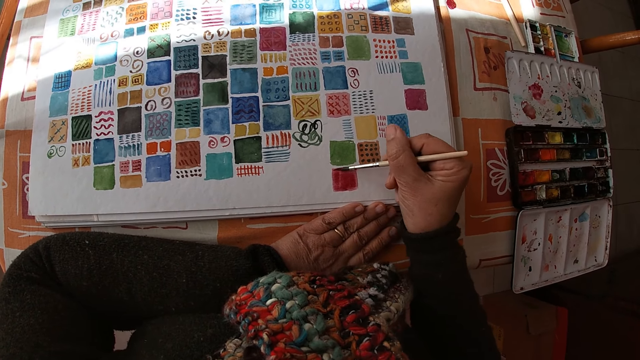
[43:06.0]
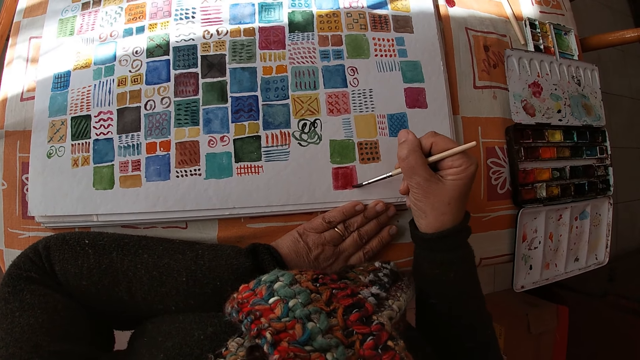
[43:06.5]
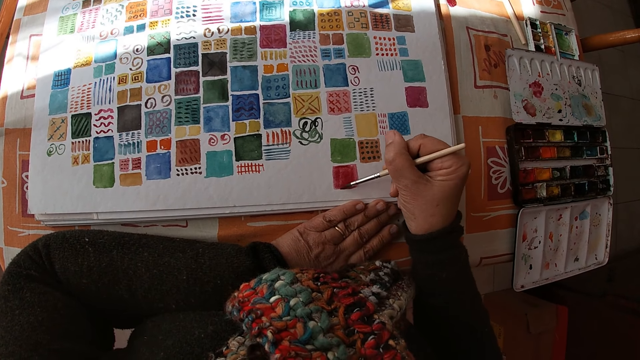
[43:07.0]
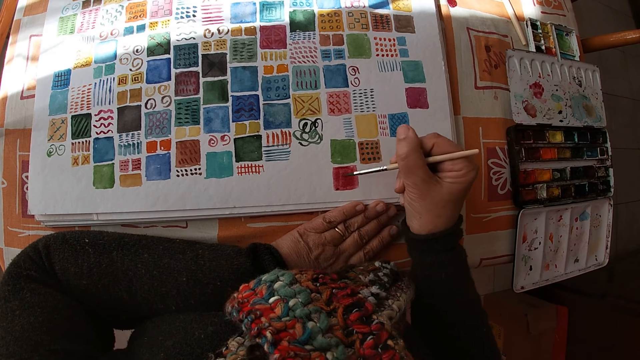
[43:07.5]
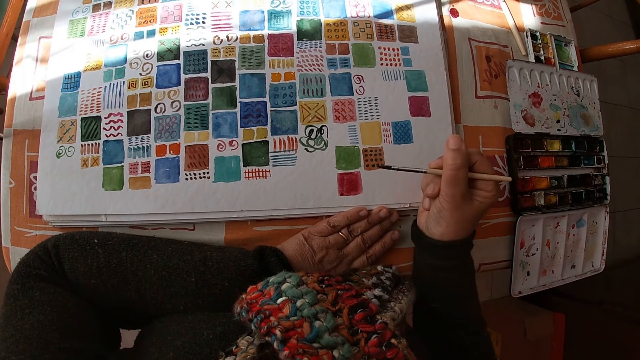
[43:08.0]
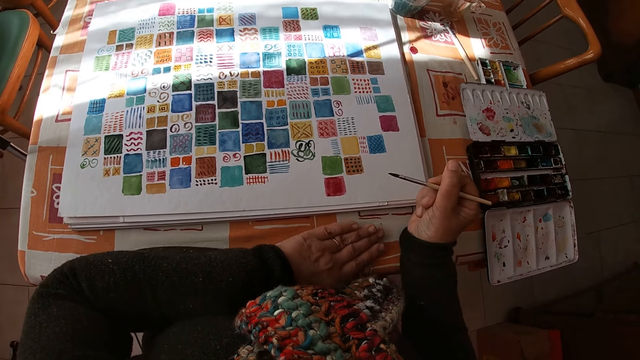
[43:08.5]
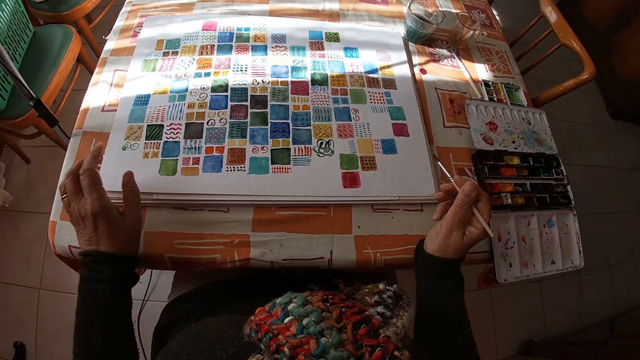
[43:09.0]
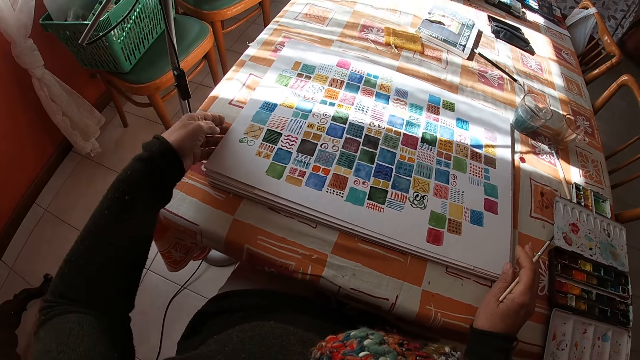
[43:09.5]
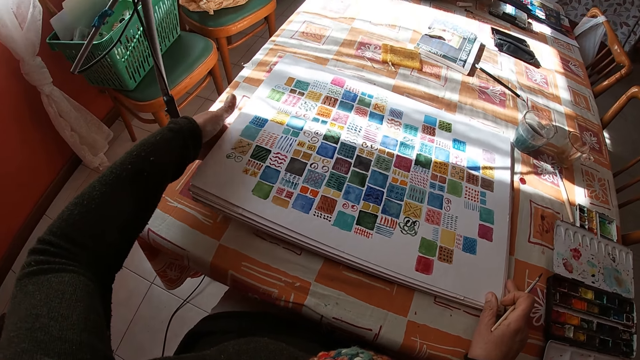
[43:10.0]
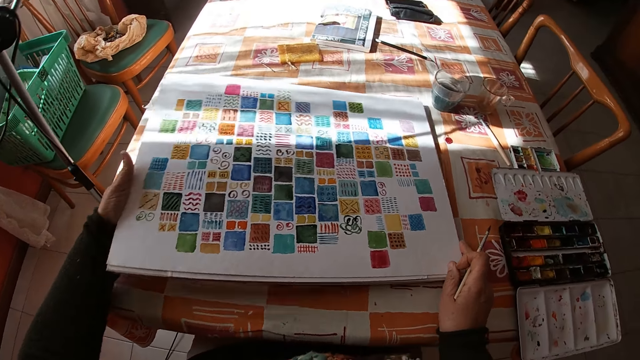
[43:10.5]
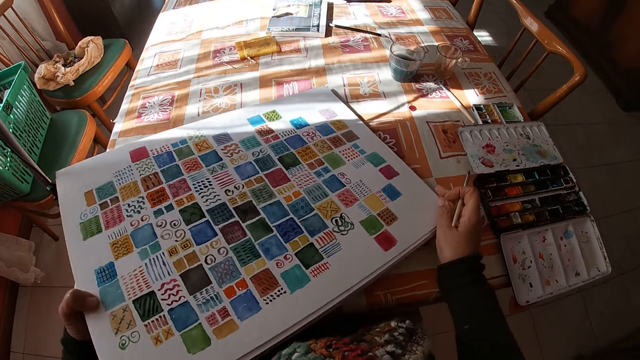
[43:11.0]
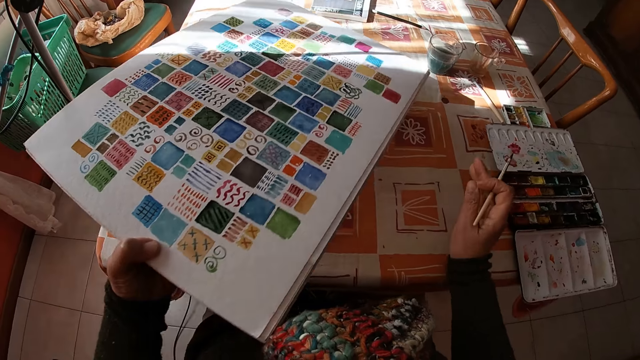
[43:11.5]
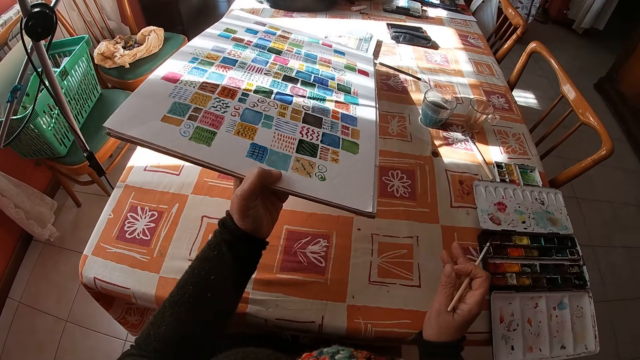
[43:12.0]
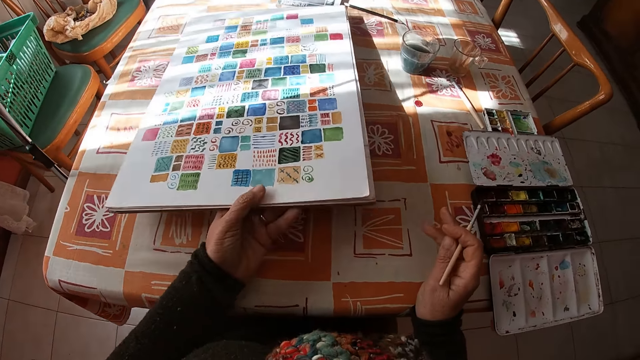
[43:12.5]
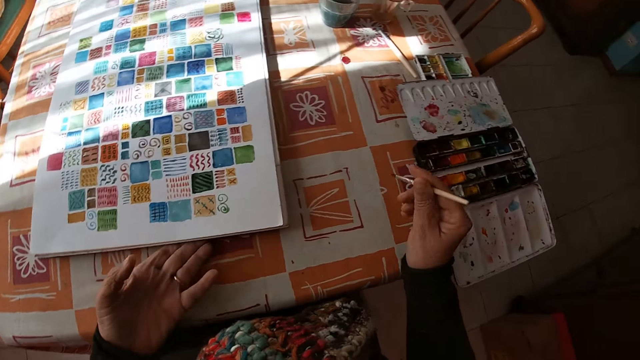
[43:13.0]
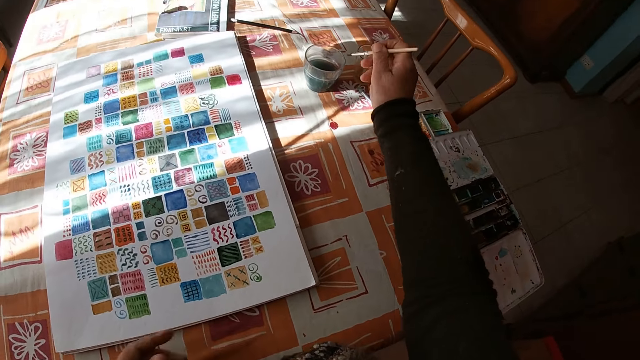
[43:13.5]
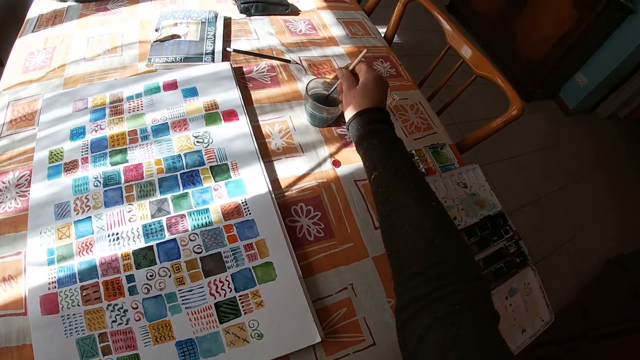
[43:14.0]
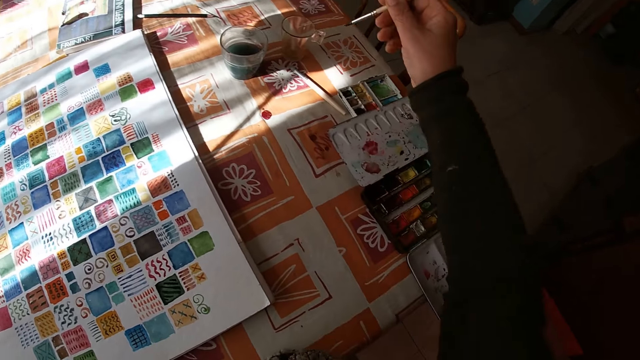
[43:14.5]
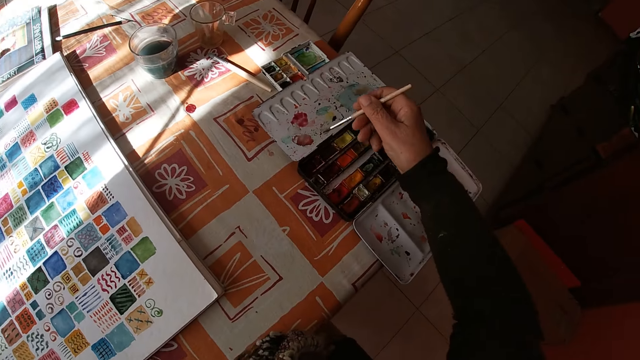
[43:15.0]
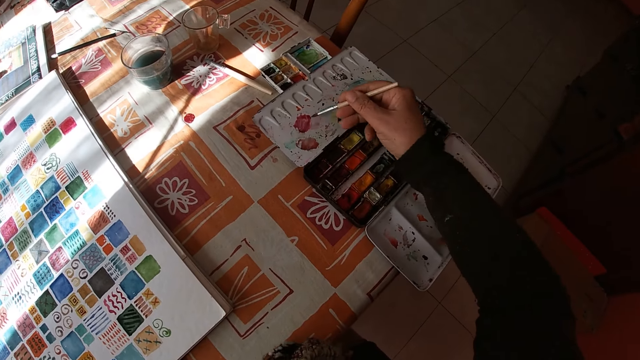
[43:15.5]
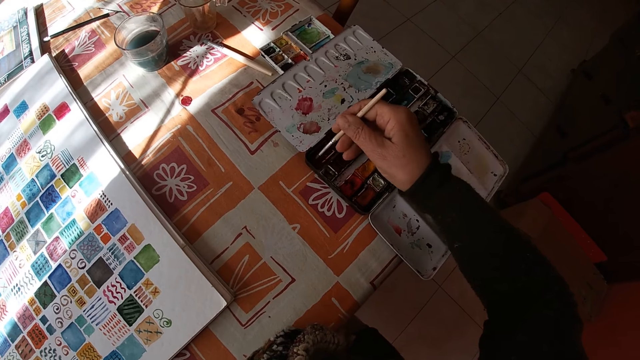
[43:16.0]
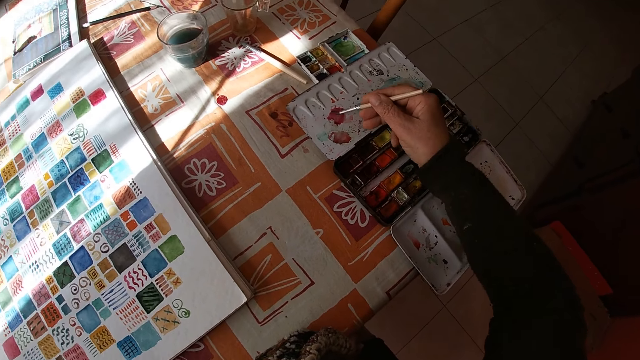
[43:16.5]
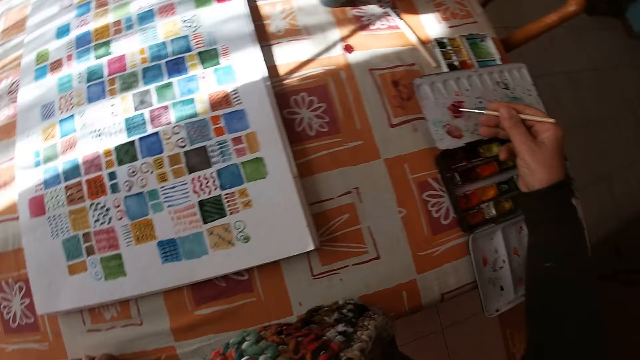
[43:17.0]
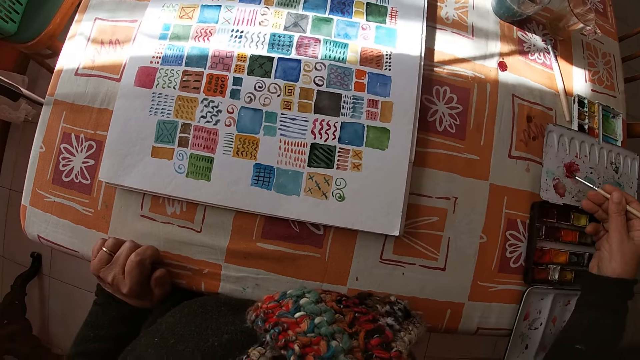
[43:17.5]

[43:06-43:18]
The camera wearer holds the paintbrush. She adjusts the canvas pad on the table with both hands. She holds the drawing. She turns the drawing. She adjusts the canvas pad on the table with her left hand. She lifts the drawing and puts the drawing on the table. She dips the paintbrush in her right hand into the bowl of water on the table. She dips the paintbrush in her right hand into the color palette on the table. She applies the paint on the paint box. She applies the paint on the paintbrush. She applies the paint on the paint box.

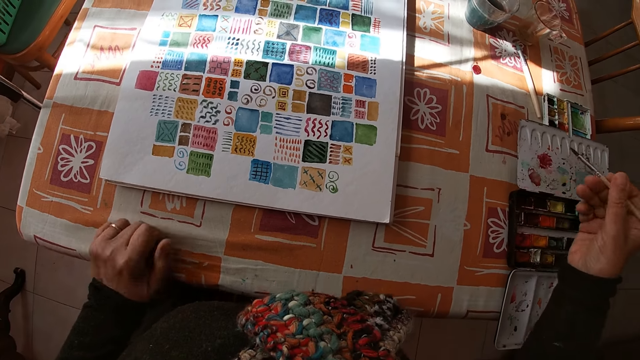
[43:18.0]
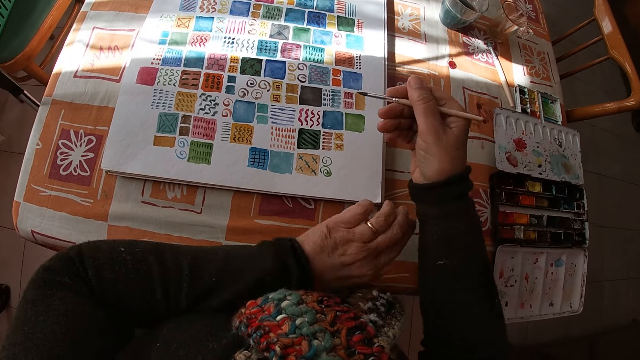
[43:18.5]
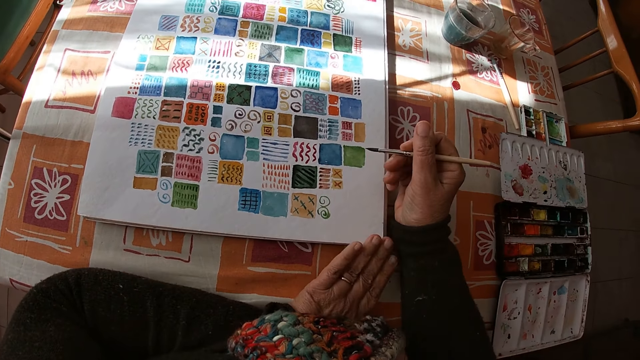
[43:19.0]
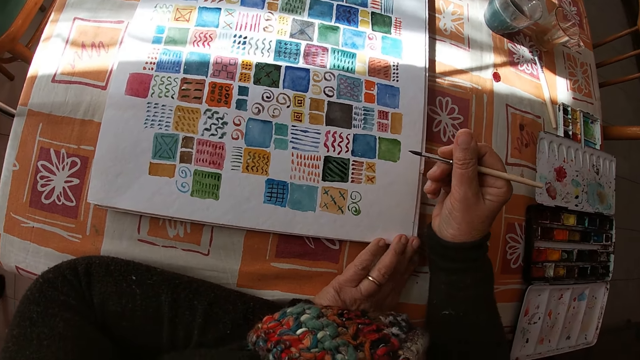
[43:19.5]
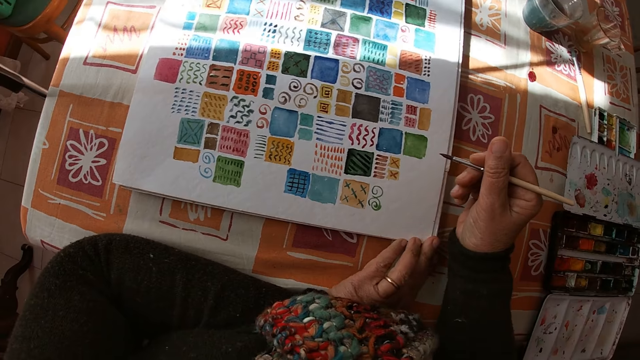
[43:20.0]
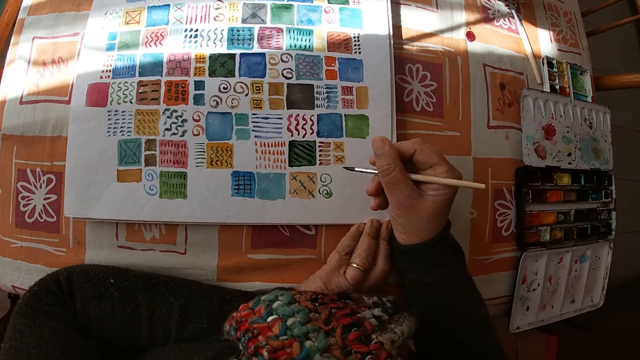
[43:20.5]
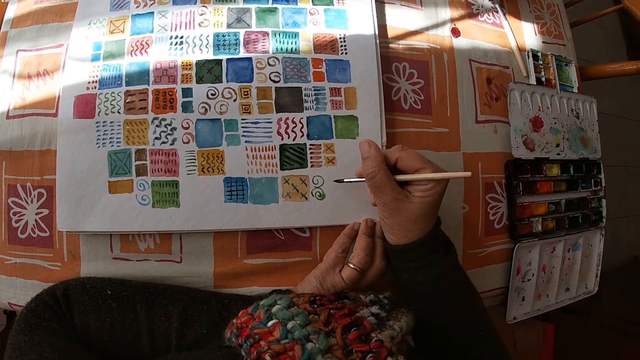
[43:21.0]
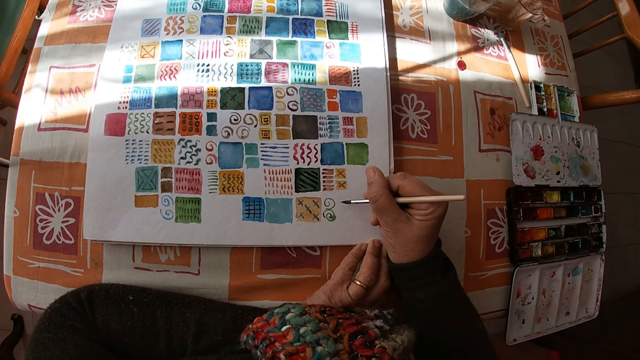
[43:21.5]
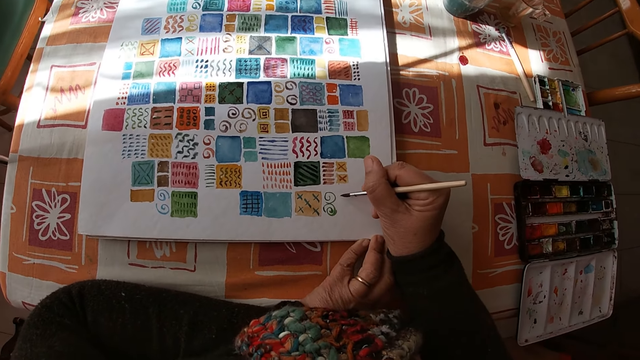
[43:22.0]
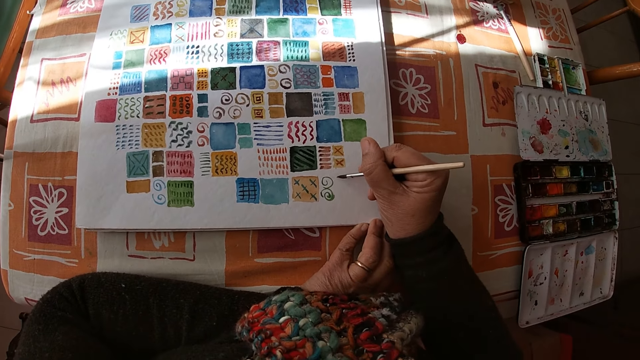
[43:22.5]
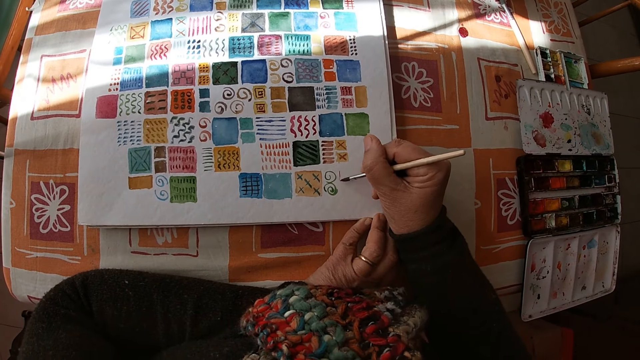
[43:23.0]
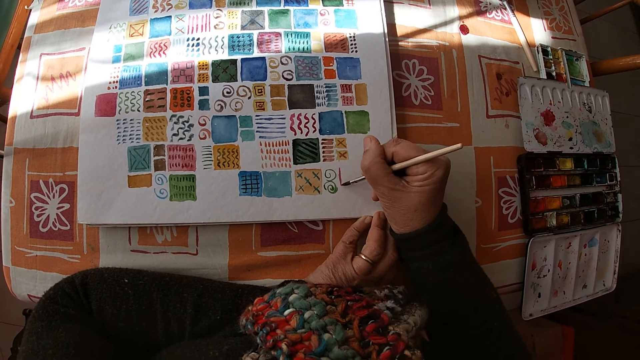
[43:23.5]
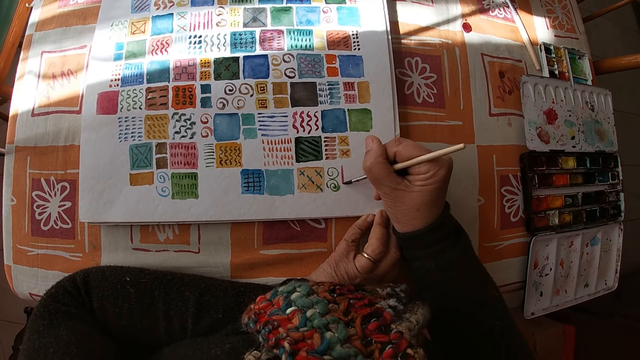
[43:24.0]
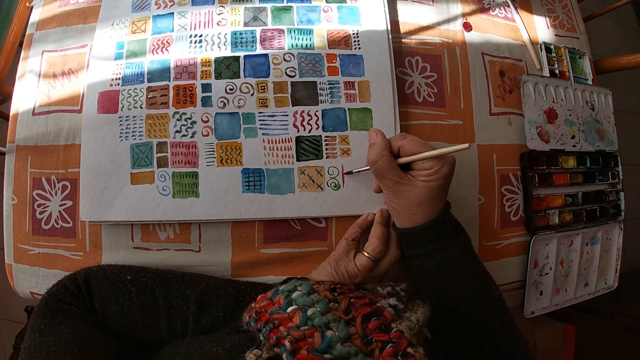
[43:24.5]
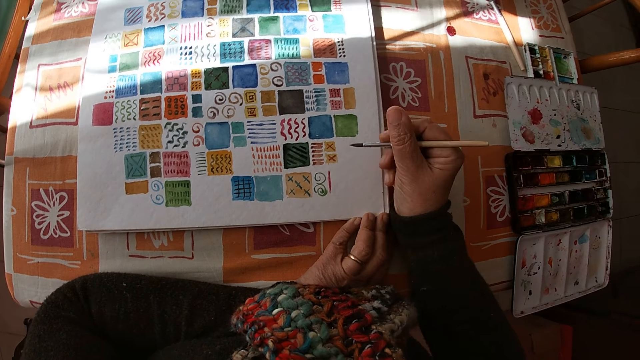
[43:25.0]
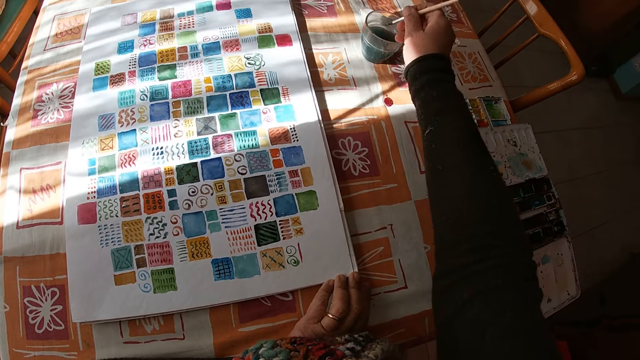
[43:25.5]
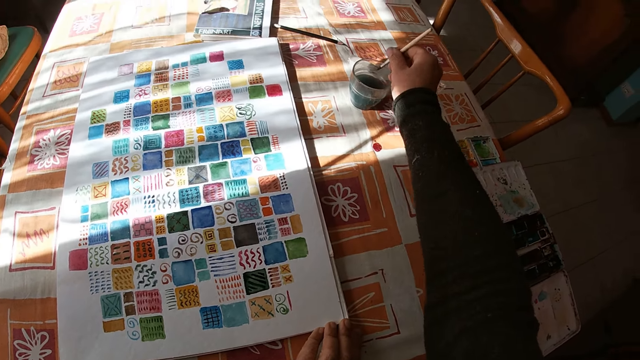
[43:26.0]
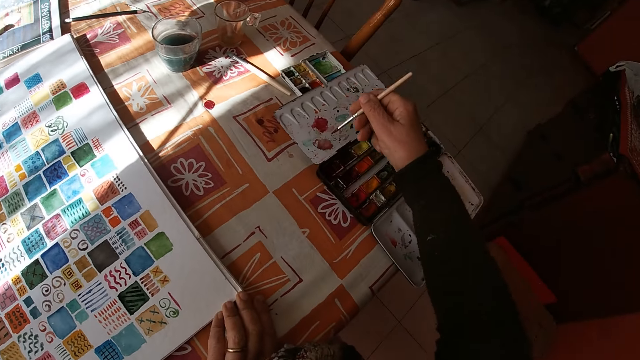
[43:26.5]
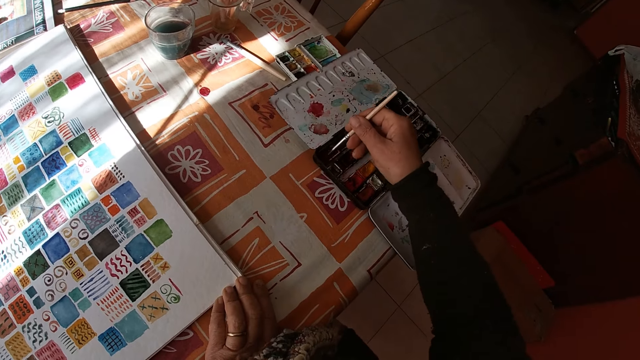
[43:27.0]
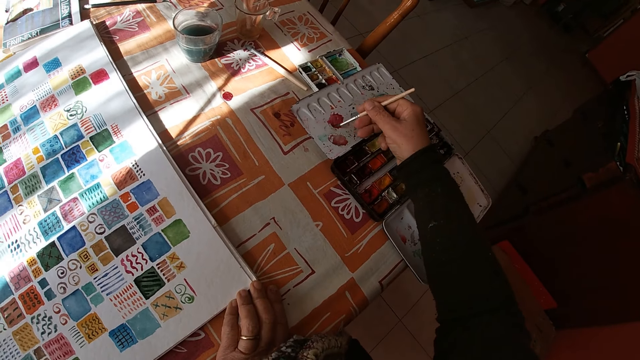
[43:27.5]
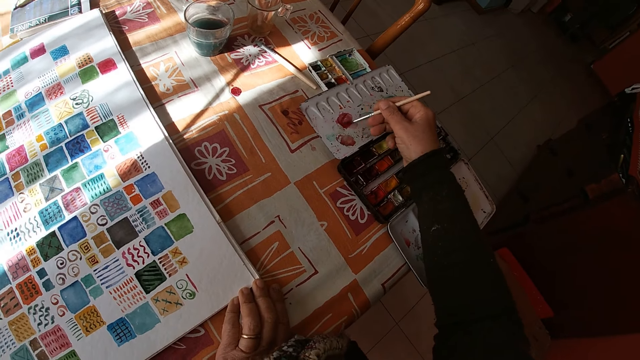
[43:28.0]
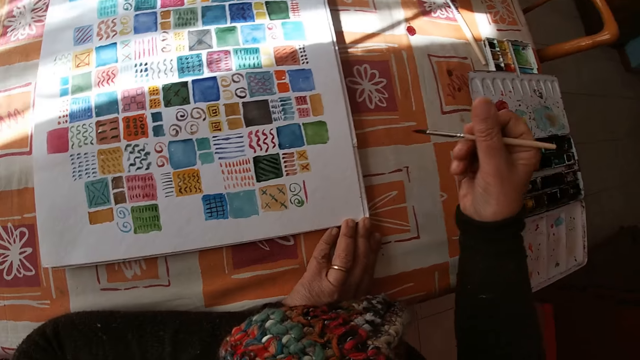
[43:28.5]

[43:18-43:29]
The camera wearer looks at the drawing. She places her left hand on the canvas pad on the table. She holds the drawing. She paints on the canvas pad on the table with the paintbrush in her right hand. She dips the paintbrush in her right hand into the bowl of water on the table. She dips the paintbrush in her right hand into the color palette on the table. She applies the paint on the paintbrush. She applies the paint on the paint box.
